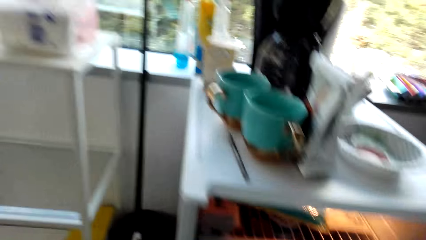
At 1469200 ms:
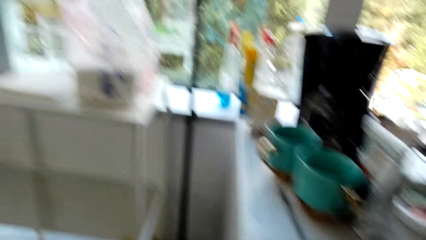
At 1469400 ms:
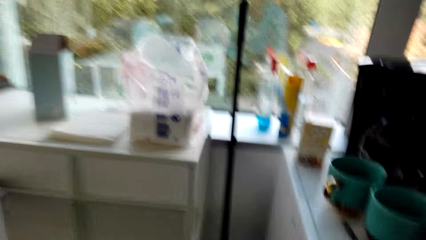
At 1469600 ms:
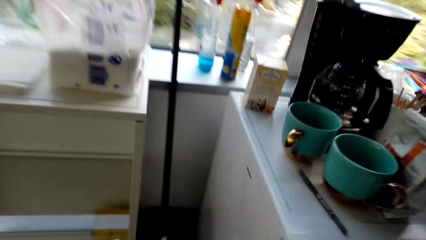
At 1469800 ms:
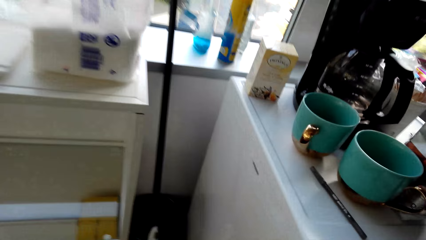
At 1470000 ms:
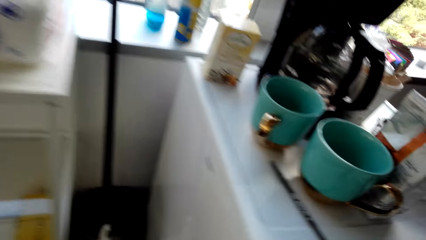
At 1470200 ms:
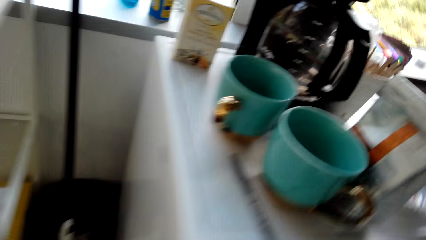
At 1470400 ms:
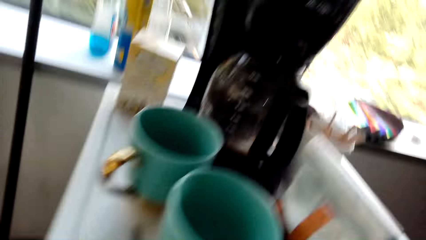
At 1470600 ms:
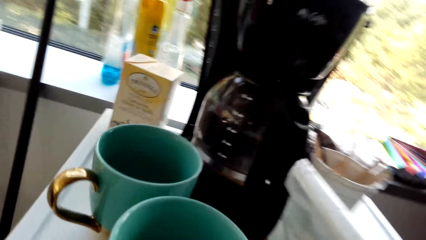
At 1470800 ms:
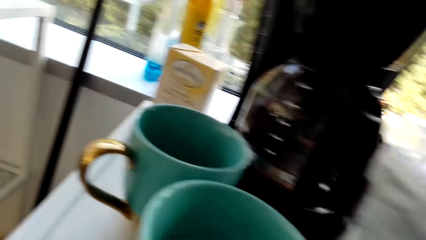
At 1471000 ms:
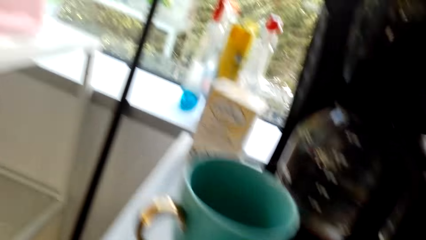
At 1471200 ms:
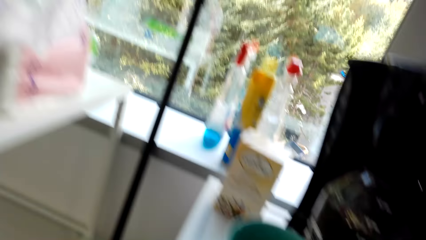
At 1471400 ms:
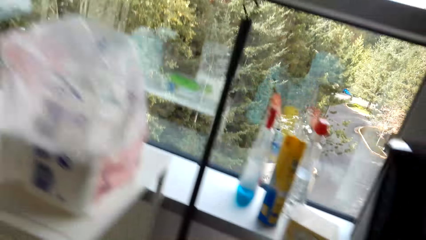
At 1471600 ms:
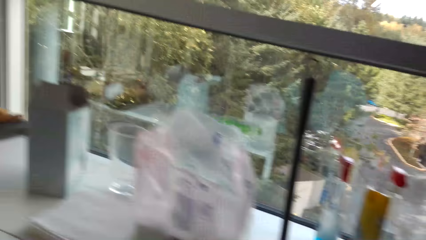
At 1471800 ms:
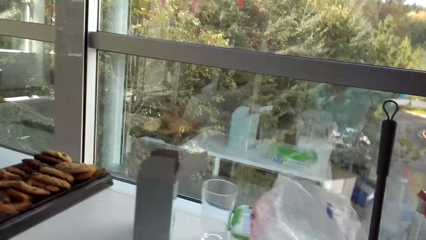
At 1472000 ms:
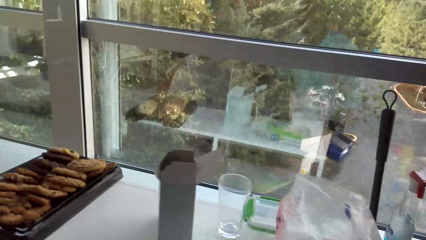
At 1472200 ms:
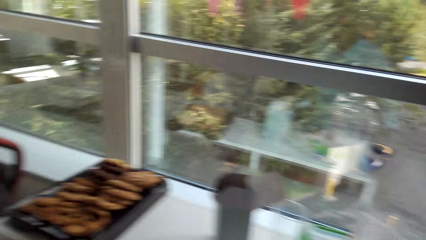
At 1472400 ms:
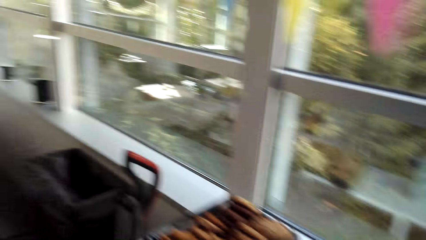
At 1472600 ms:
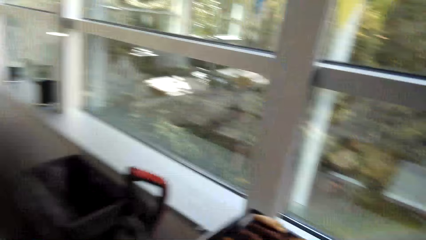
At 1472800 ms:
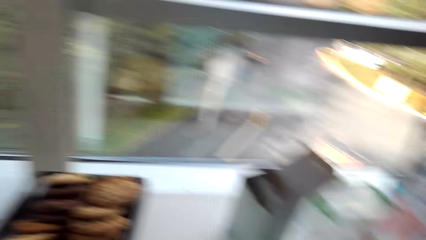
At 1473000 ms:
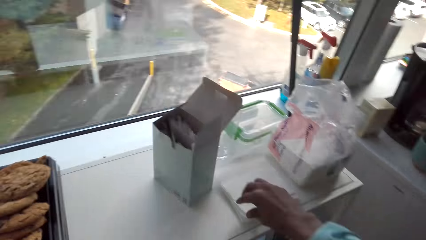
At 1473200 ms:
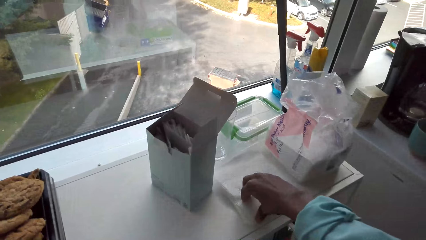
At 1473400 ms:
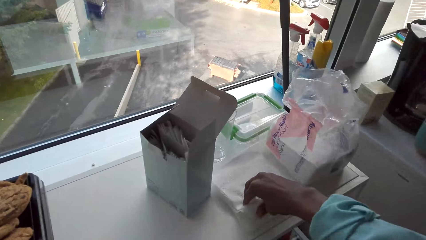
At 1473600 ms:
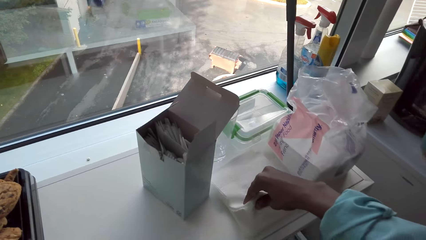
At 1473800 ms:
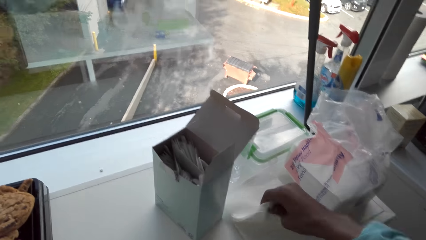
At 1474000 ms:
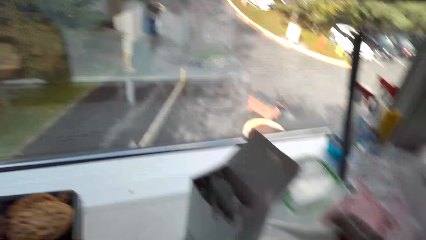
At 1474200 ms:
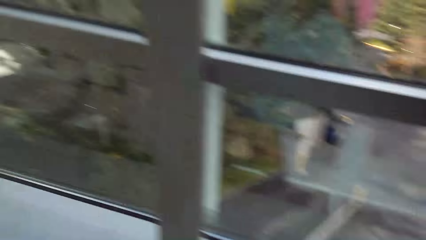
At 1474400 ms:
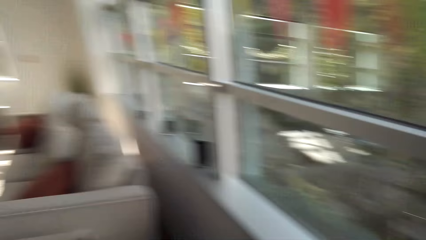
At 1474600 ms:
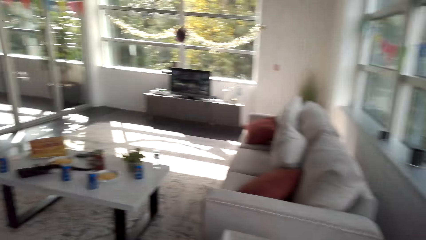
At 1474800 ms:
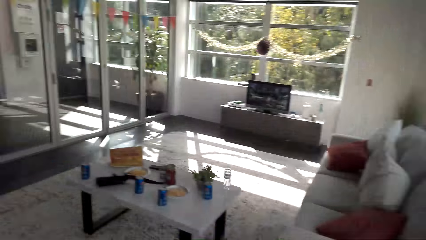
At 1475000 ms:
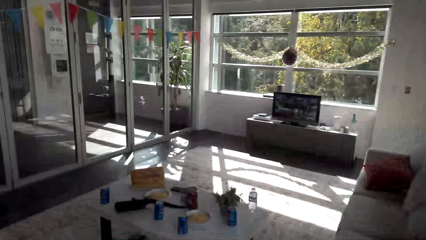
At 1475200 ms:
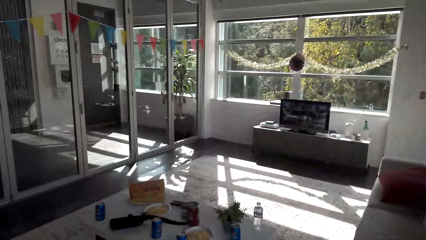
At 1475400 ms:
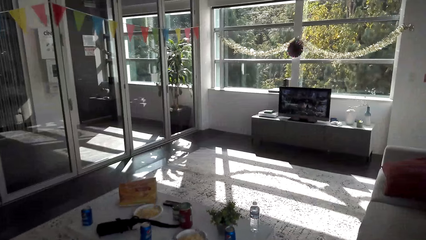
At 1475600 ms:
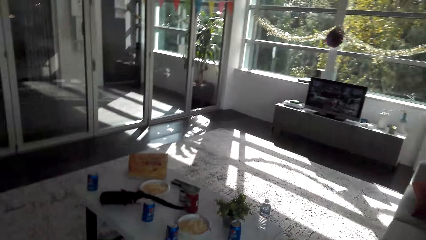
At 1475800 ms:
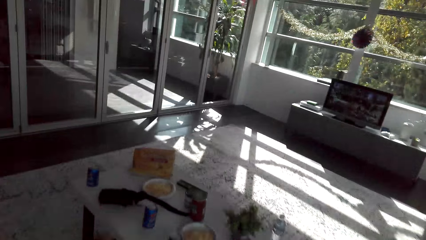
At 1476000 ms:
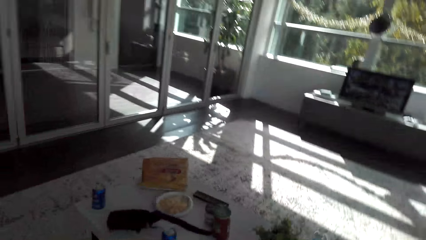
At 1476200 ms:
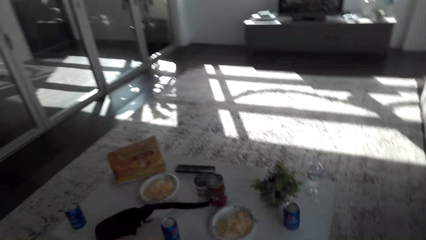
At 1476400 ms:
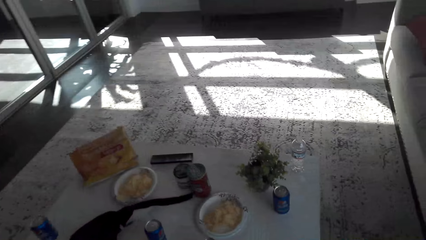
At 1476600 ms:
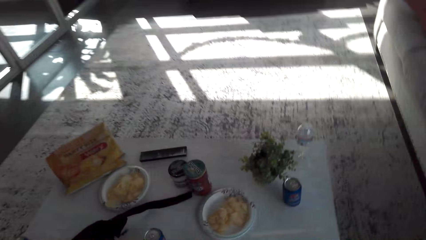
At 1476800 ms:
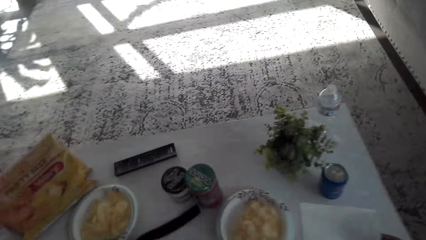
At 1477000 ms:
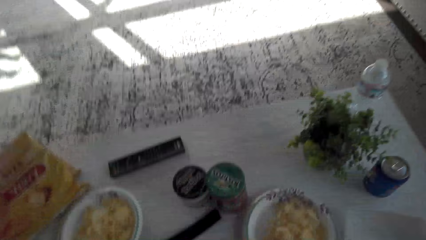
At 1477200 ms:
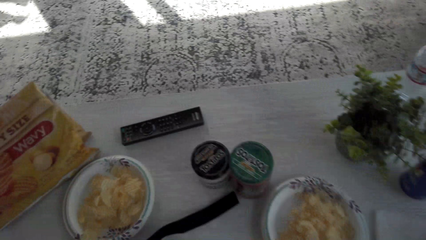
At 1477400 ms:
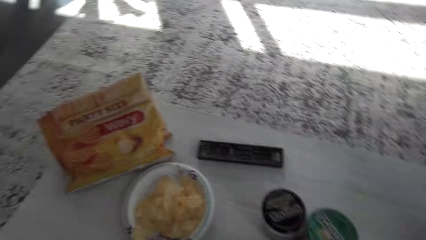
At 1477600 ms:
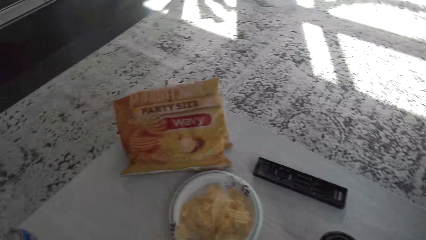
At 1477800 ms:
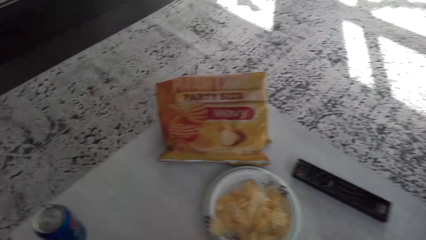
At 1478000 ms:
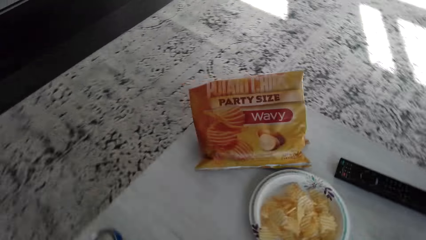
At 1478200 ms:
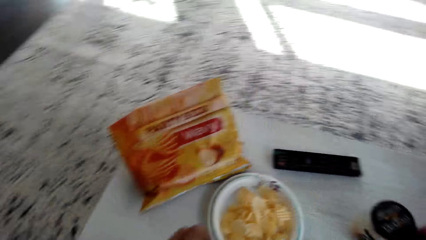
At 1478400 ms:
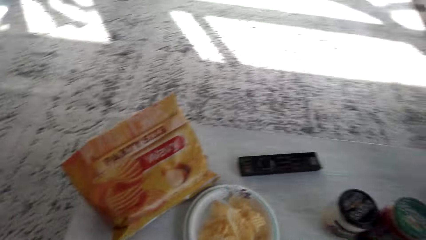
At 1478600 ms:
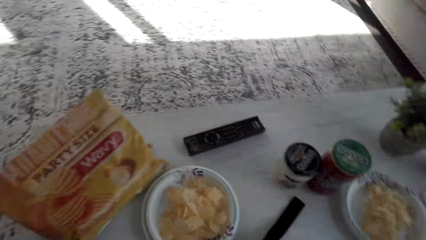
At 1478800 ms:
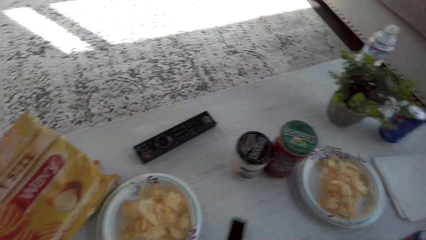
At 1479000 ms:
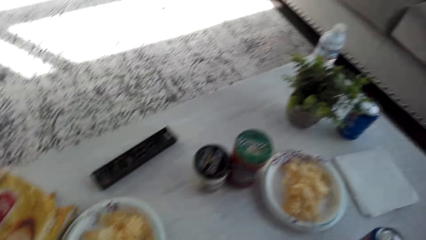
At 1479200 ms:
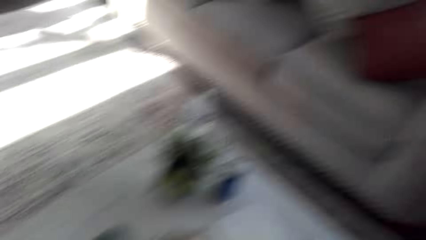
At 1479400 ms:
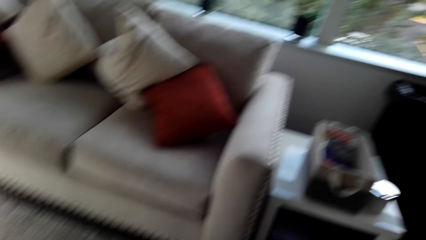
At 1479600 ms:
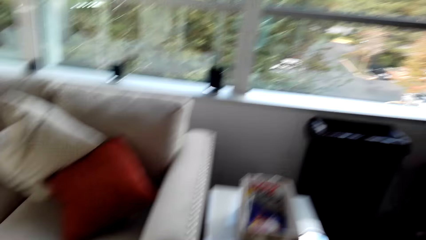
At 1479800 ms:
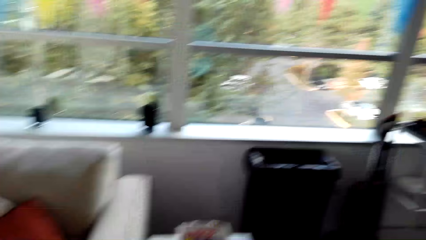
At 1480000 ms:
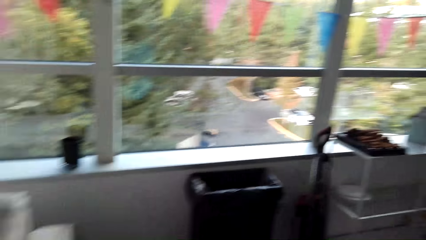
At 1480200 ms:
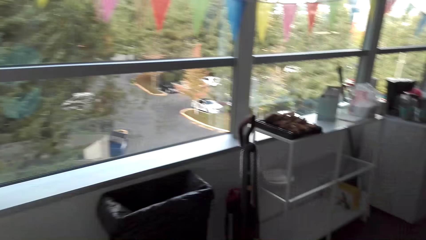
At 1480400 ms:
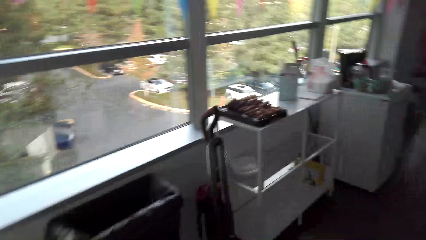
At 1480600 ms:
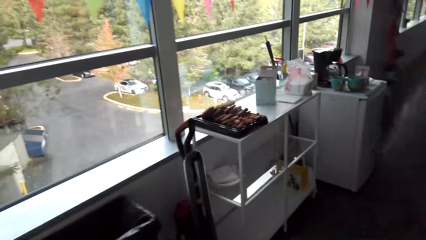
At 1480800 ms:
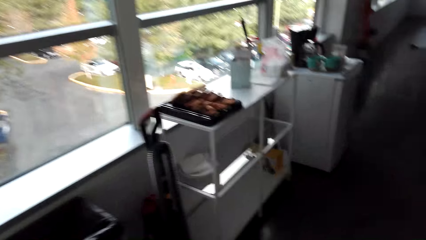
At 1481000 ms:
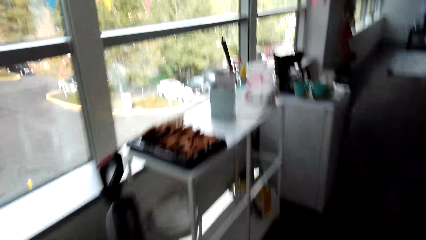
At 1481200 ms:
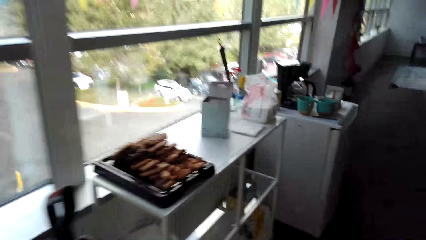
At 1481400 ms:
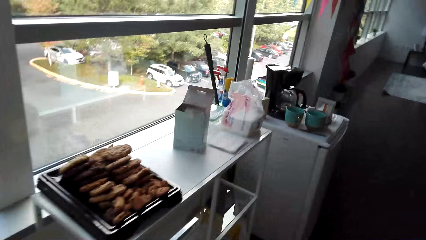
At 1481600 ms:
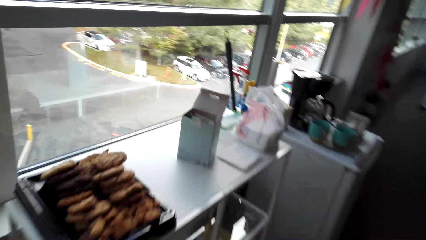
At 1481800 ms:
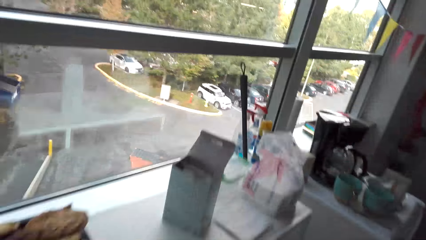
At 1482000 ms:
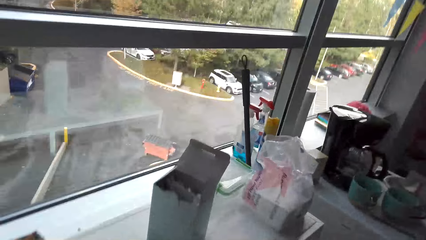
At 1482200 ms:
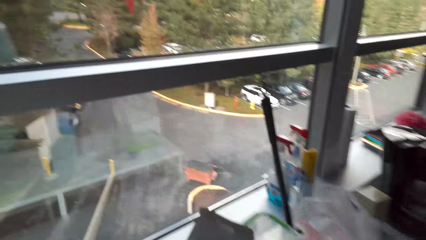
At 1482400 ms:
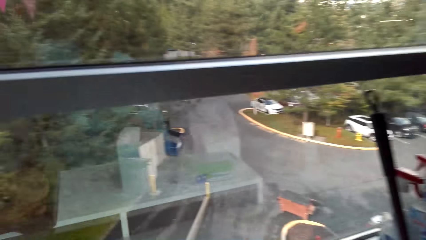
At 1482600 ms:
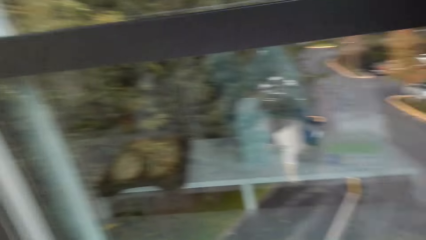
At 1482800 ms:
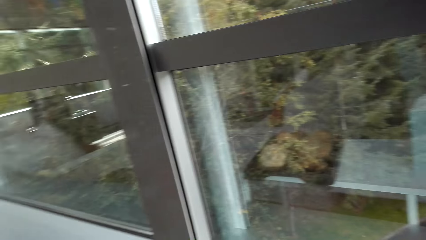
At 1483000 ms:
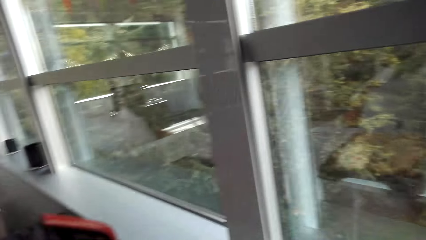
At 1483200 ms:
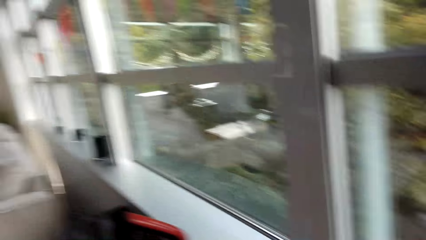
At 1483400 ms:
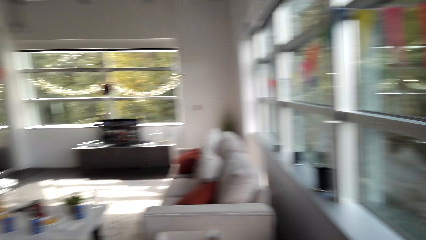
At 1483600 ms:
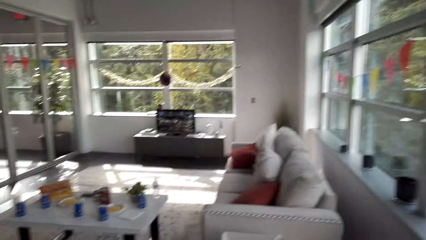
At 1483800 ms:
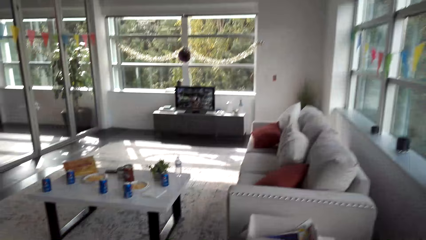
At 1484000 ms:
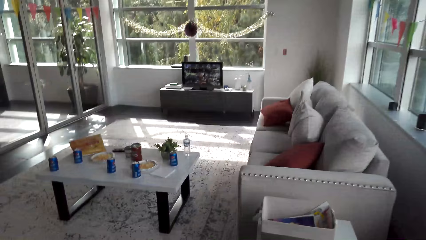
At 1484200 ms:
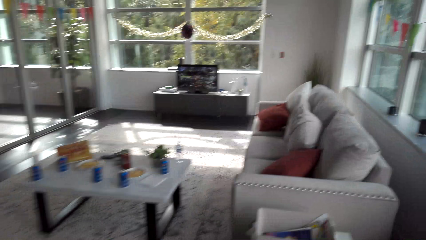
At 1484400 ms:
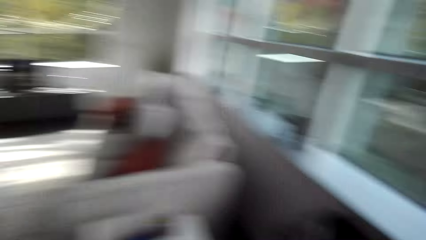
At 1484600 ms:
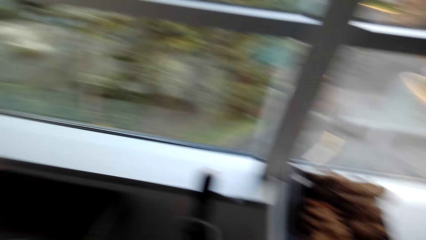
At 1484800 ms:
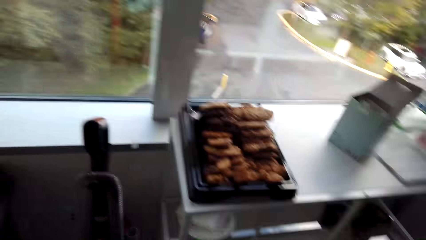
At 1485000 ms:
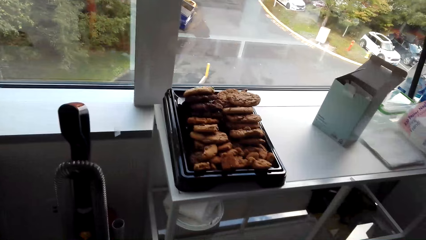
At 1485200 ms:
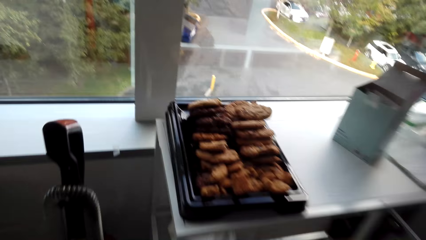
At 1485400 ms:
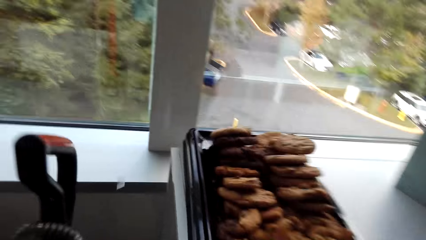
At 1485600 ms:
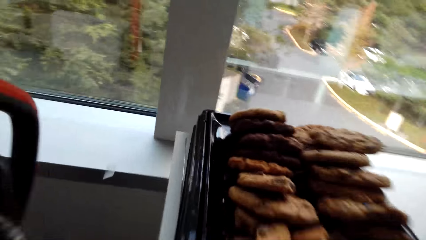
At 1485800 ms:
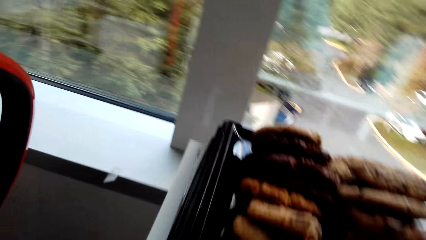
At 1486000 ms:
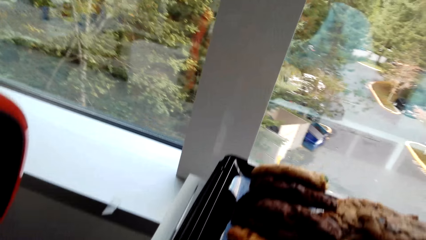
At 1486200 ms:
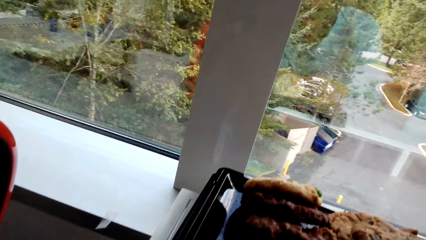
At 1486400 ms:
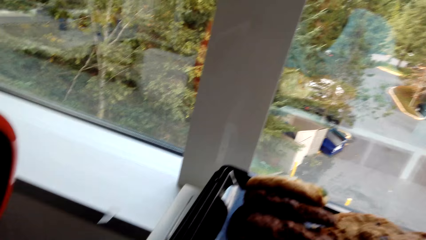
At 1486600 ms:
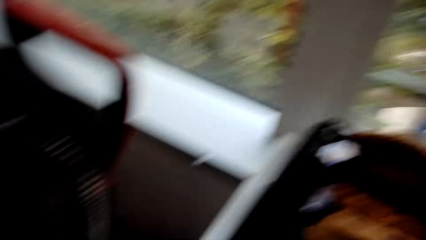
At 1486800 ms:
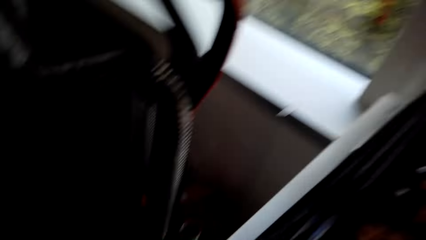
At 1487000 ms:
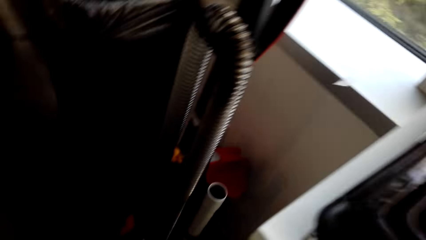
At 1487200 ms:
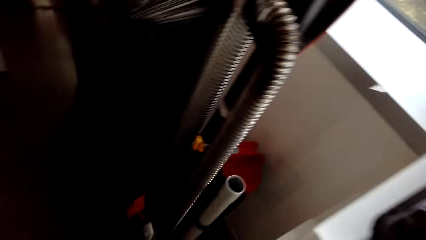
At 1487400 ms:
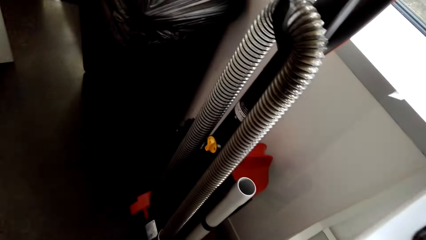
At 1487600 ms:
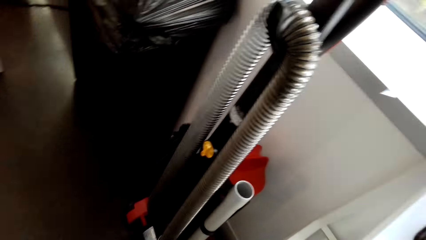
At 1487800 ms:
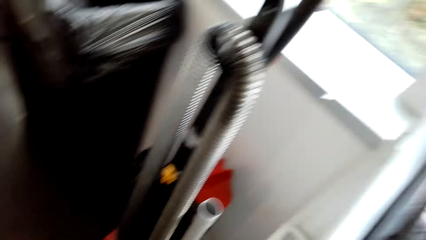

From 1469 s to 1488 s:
The camera wearer looks around and closes the fridge. They look around. They pick up the tissue. They walk around. They put the tissue on the table. They look around. They walk around.
